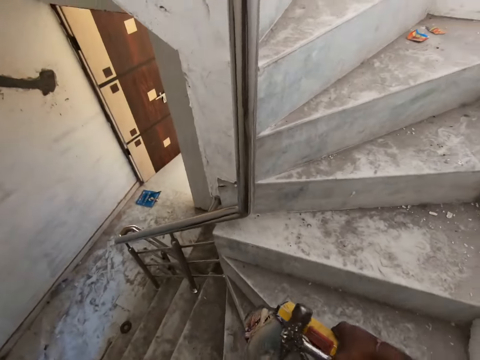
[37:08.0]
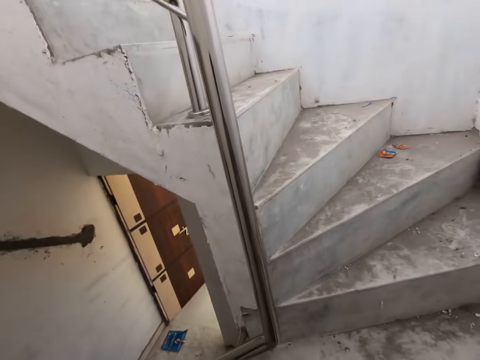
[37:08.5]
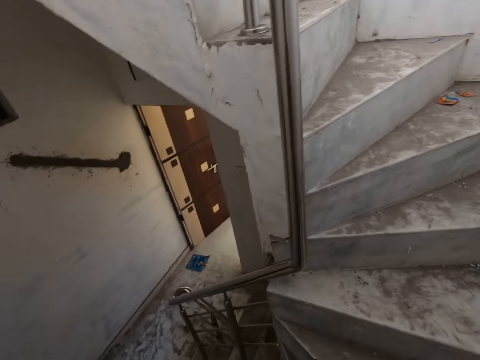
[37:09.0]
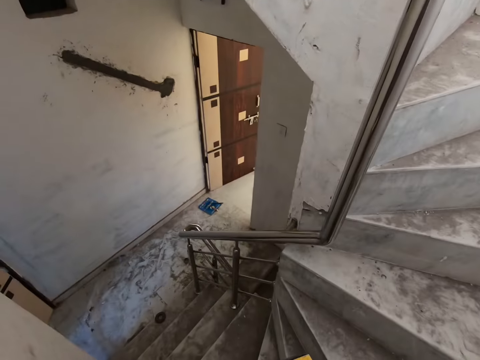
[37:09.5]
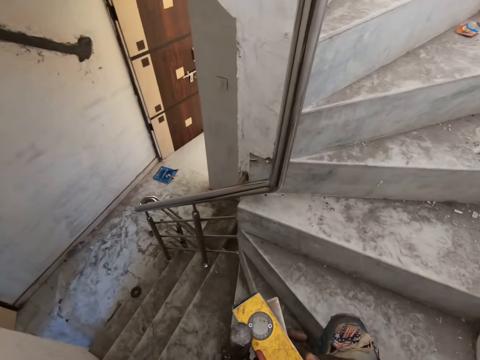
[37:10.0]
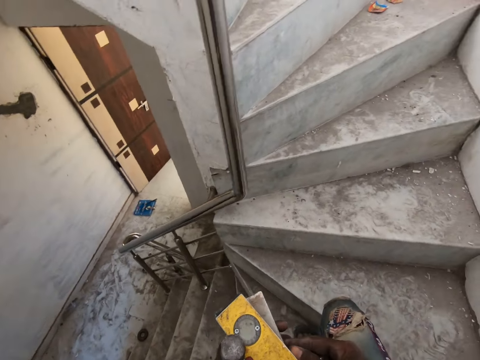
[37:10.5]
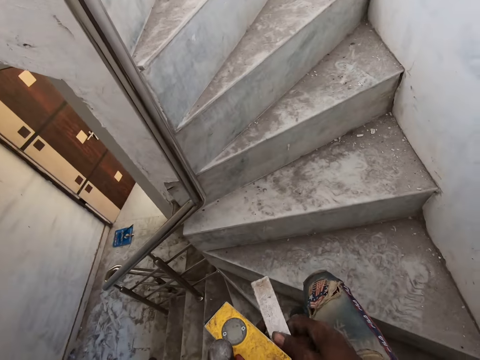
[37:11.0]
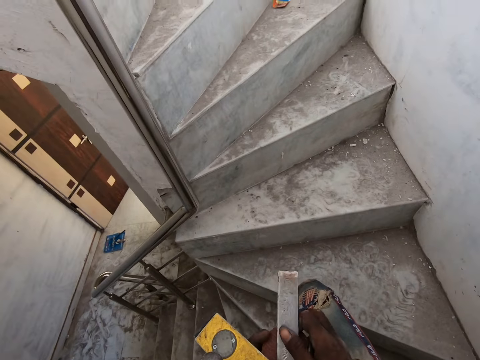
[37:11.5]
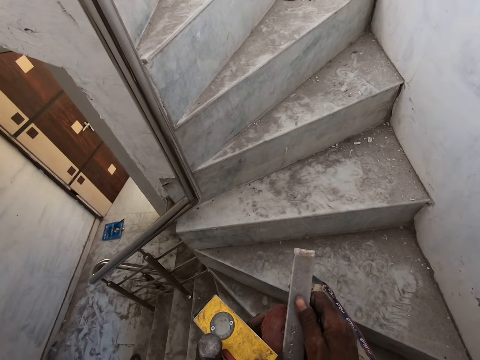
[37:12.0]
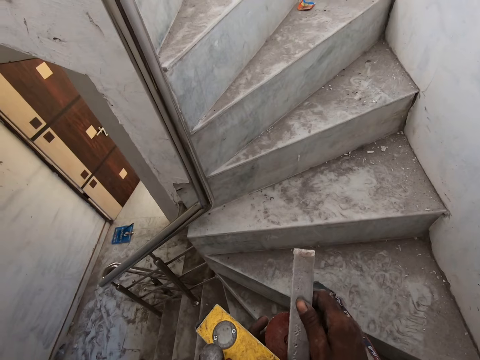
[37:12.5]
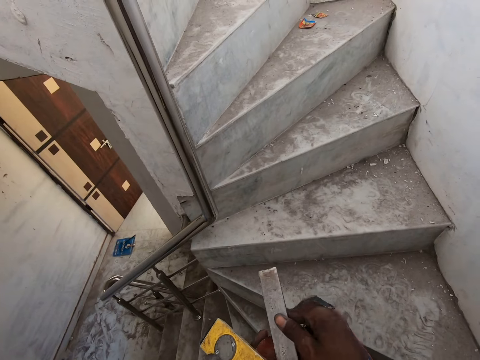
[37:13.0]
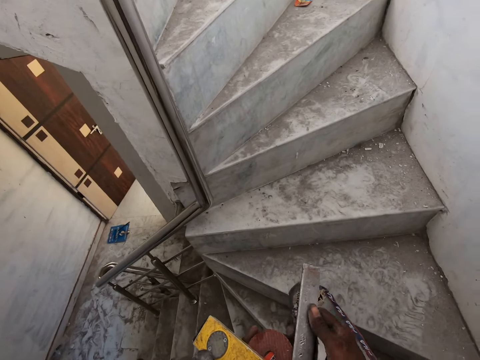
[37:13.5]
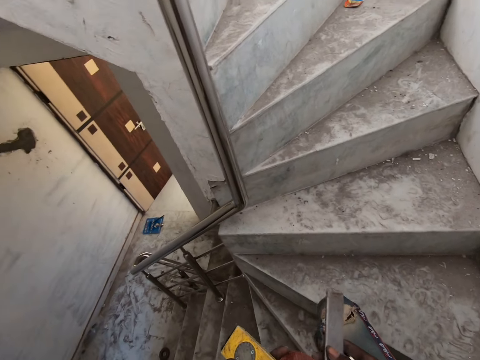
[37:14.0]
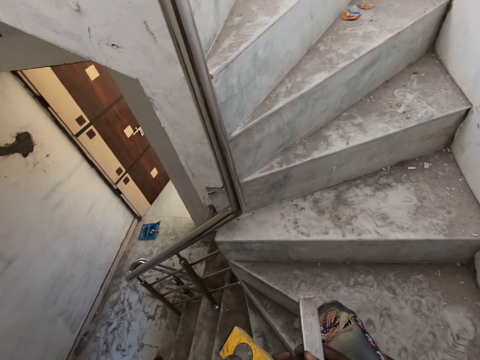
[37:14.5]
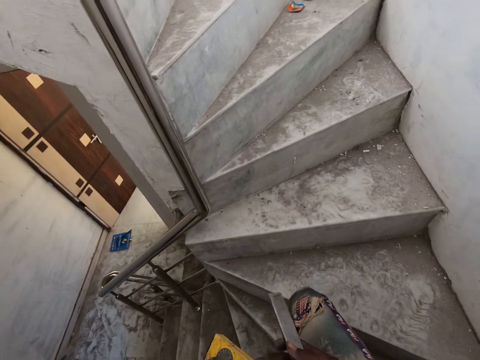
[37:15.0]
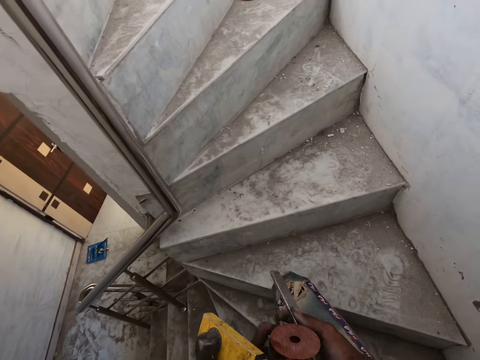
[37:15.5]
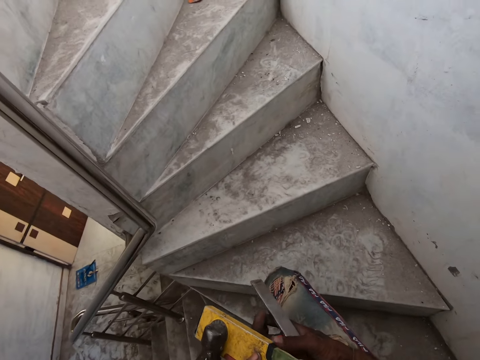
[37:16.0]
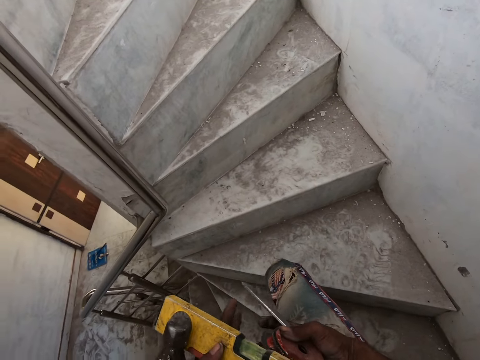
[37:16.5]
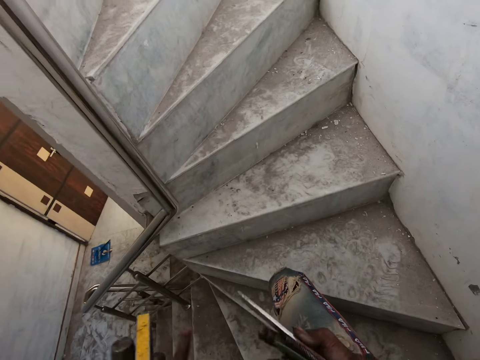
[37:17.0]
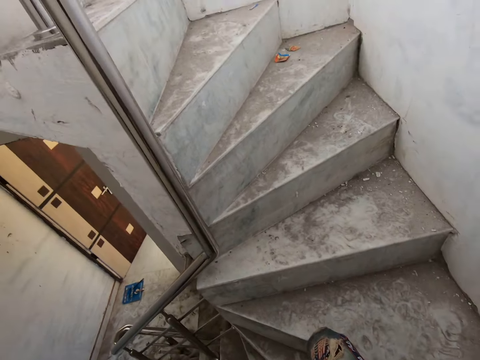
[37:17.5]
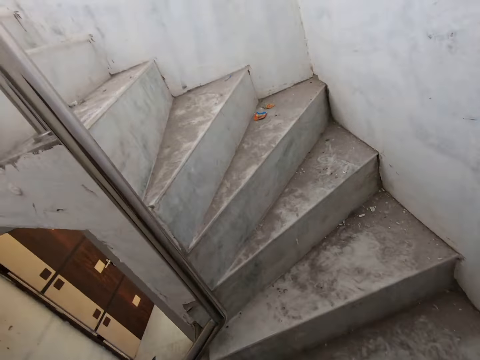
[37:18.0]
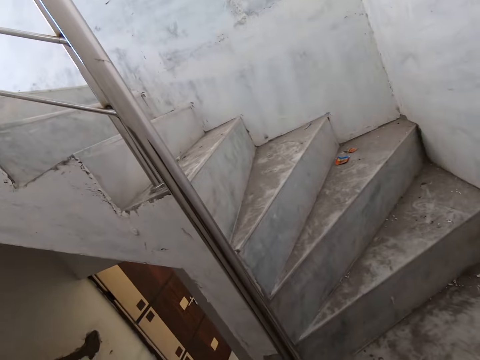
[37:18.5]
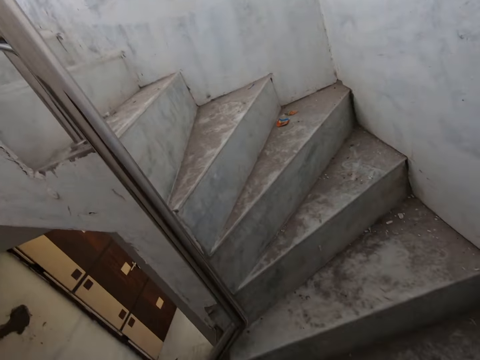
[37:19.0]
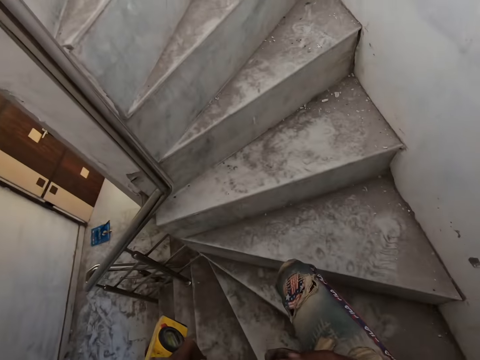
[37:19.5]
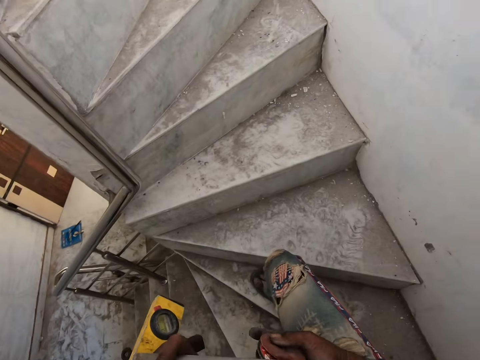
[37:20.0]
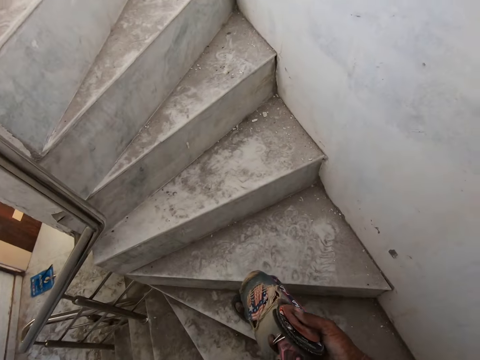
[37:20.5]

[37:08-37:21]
The camera wearer adjusts tools.

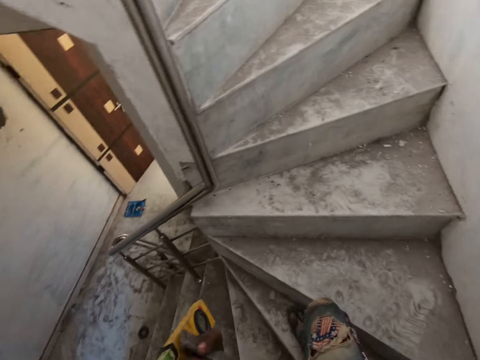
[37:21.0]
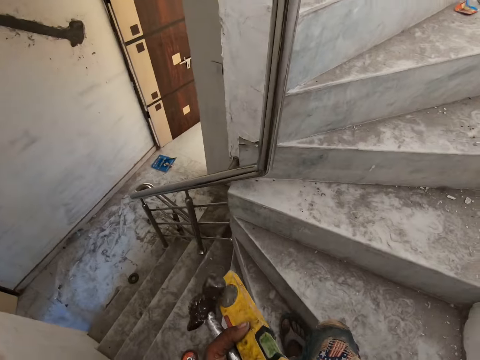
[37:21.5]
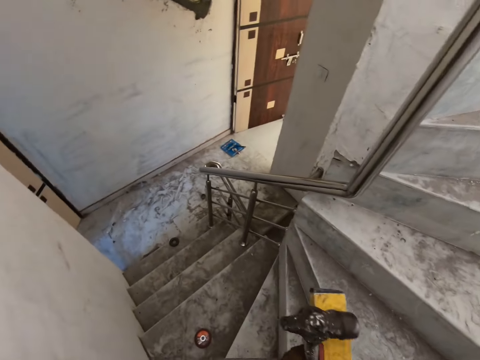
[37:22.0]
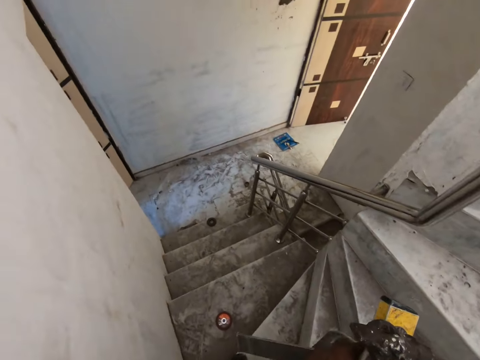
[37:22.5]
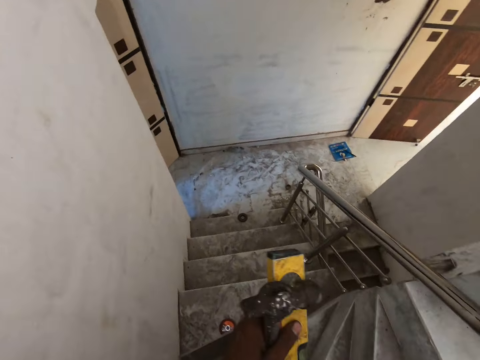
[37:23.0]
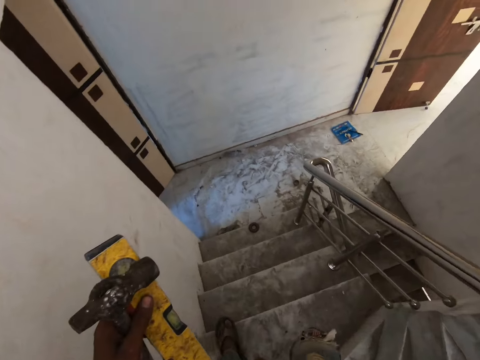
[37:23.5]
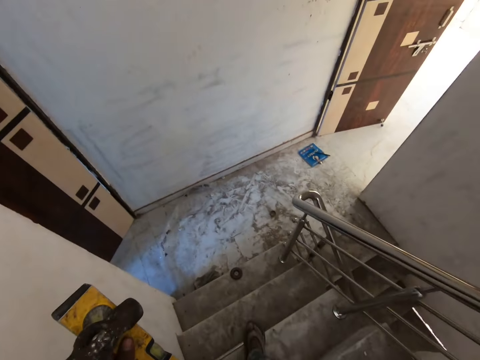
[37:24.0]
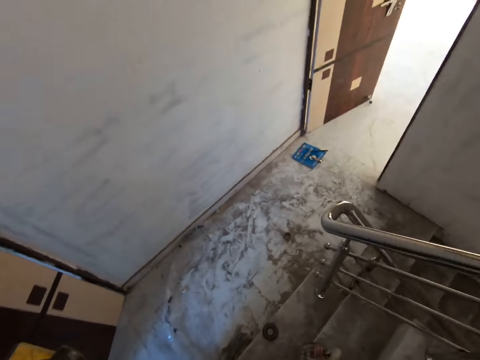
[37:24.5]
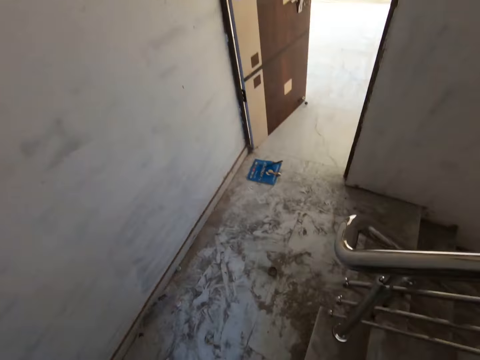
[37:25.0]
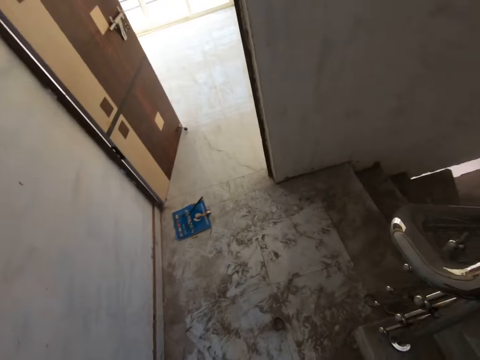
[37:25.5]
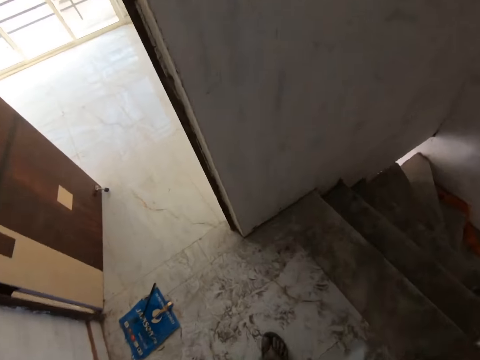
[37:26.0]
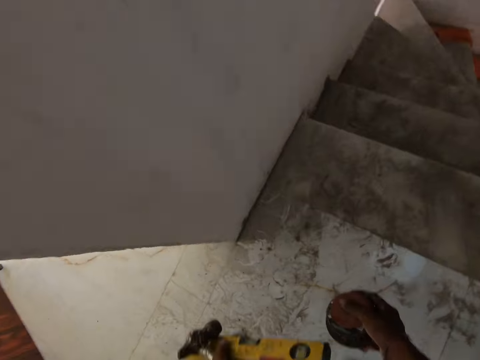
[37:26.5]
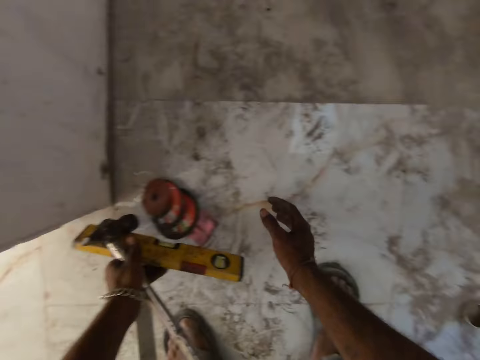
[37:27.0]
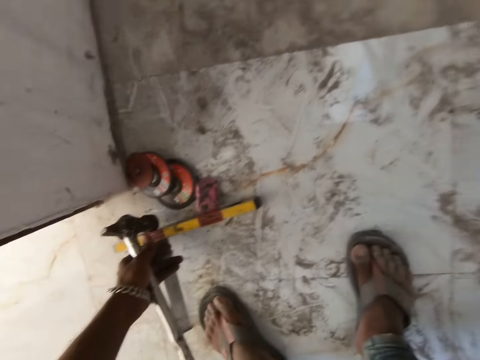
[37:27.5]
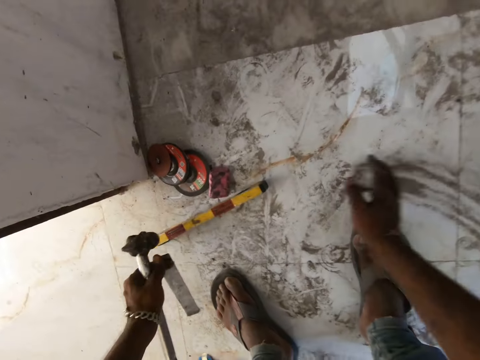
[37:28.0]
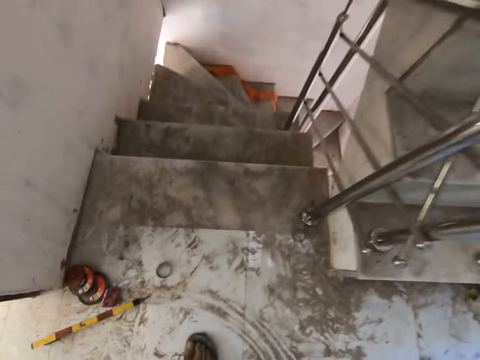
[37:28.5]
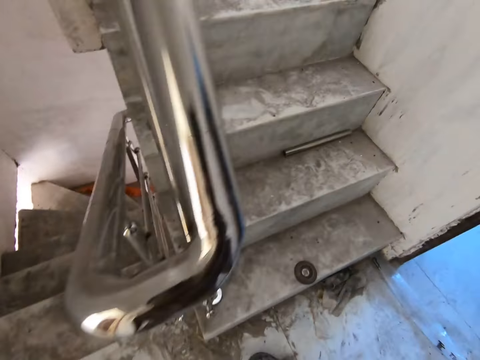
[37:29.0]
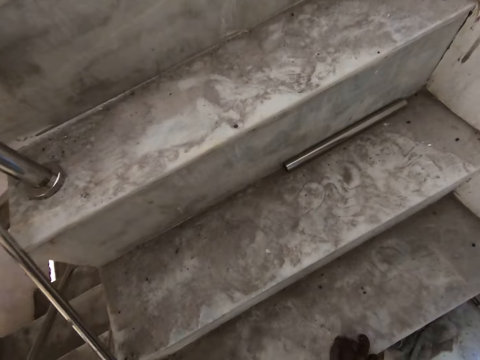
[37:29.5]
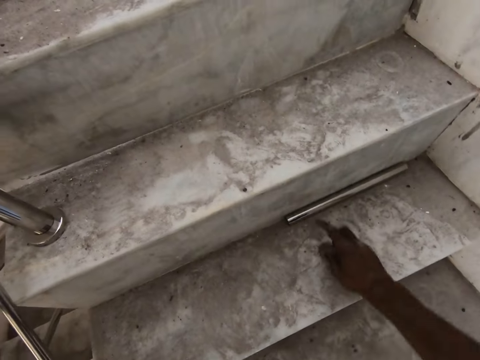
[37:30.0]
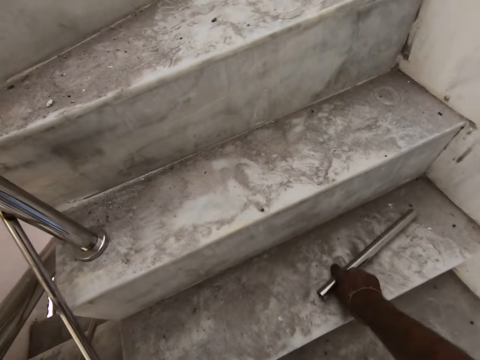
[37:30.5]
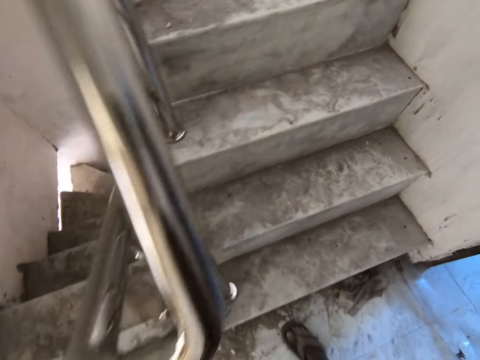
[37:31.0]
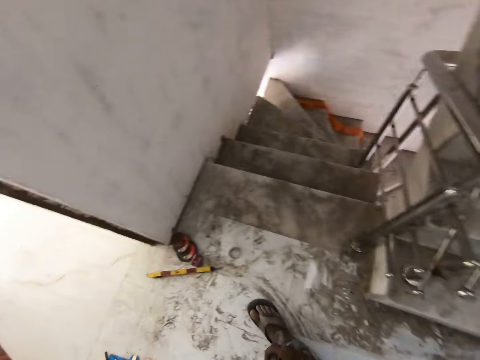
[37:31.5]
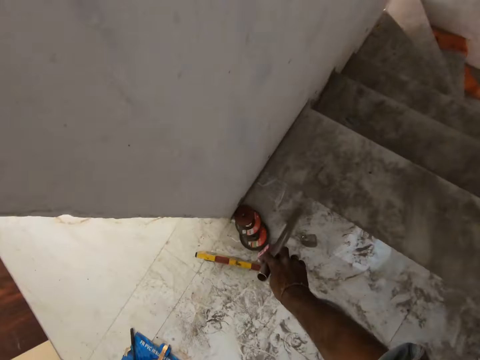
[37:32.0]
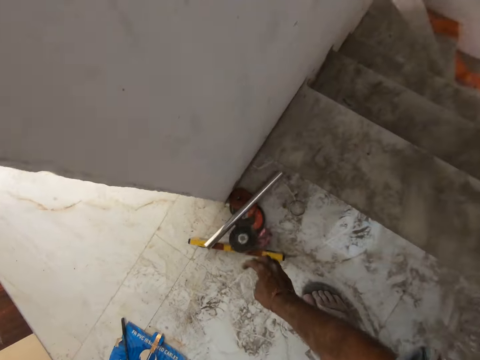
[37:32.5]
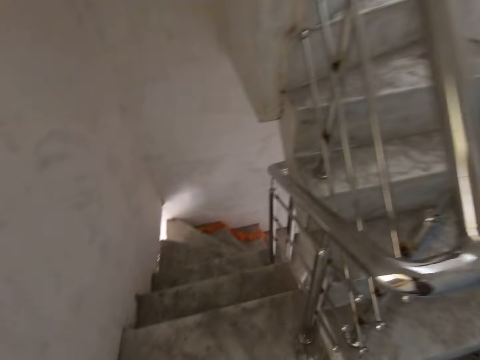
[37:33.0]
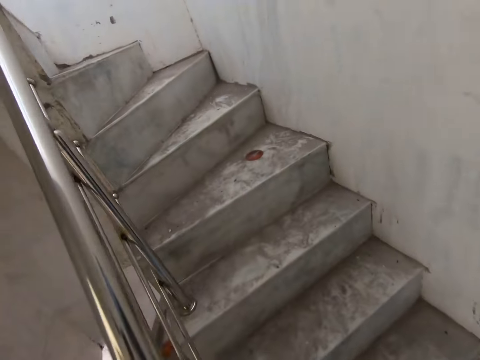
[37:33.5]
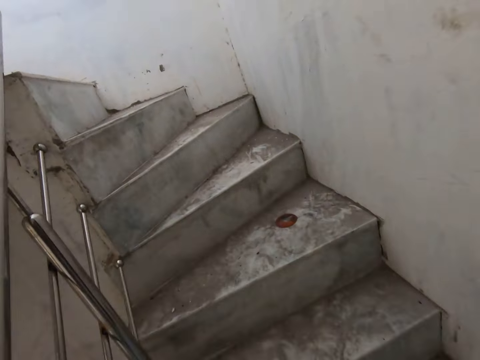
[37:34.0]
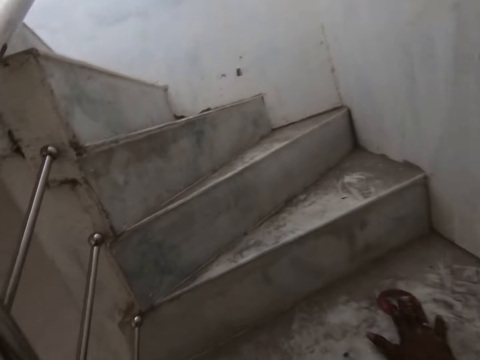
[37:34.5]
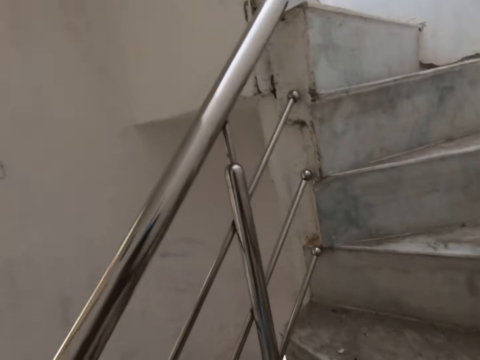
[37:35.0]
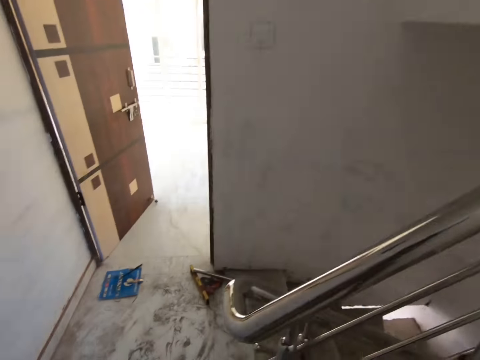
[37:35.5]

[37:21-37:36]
The camera wearer walks down the stairs. He drops the blades on the floor with his right hand. He drops the spirit level on the floor with his left hand. He adjusts an outer ring. He picks some metals, a grinding wheel and a metal bar, from the floor with his right hand. He drops the metals on the floor with his right hand. He walks upstairs. He picks a blade or grinding wheel from the staircase with his right hand.
